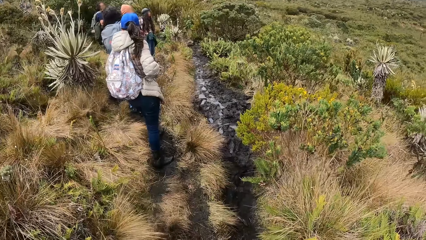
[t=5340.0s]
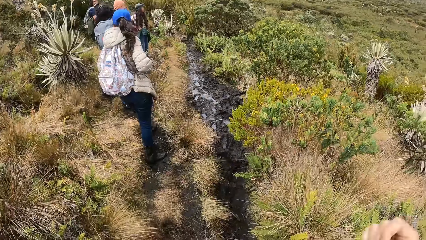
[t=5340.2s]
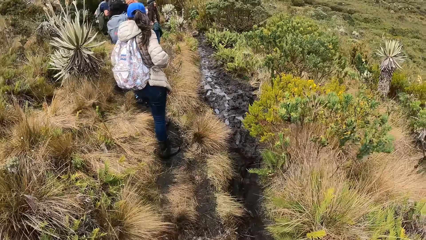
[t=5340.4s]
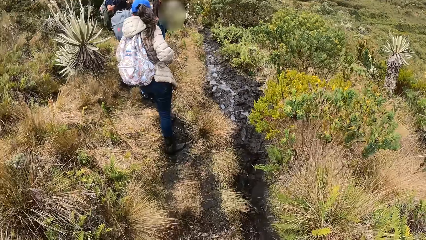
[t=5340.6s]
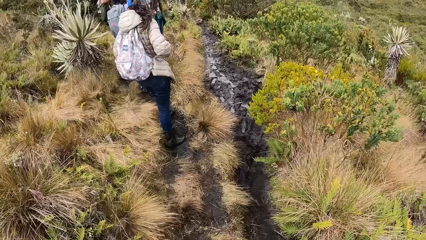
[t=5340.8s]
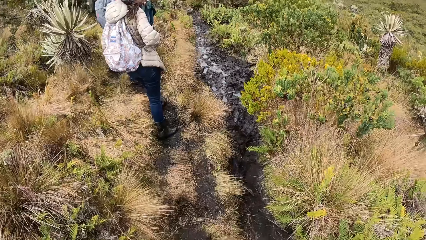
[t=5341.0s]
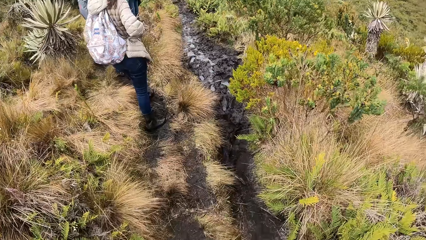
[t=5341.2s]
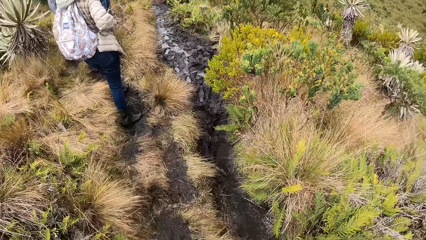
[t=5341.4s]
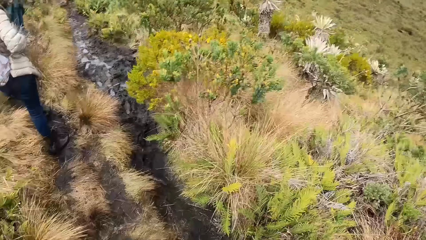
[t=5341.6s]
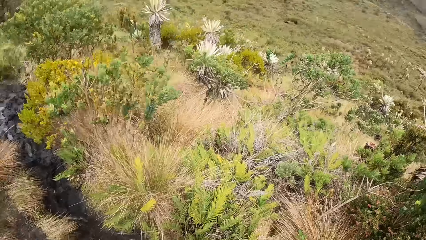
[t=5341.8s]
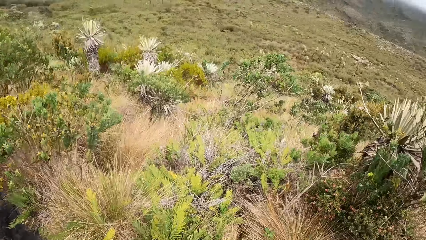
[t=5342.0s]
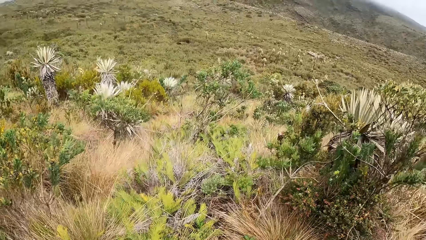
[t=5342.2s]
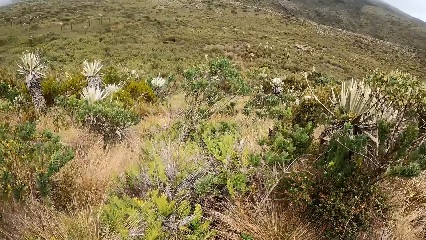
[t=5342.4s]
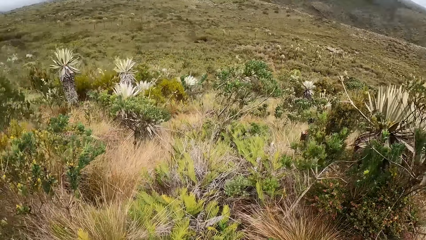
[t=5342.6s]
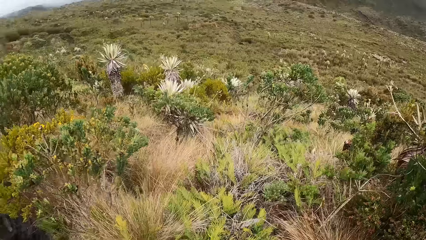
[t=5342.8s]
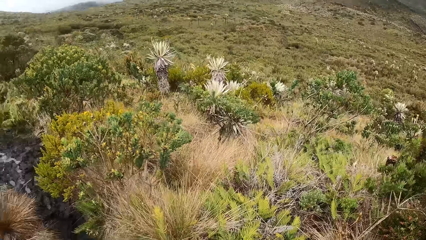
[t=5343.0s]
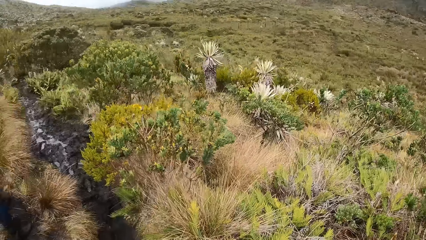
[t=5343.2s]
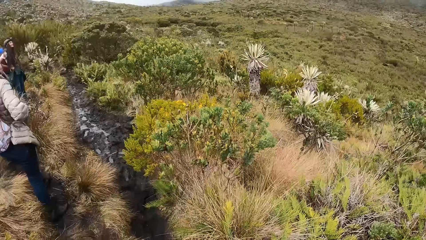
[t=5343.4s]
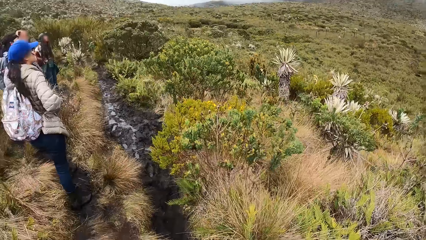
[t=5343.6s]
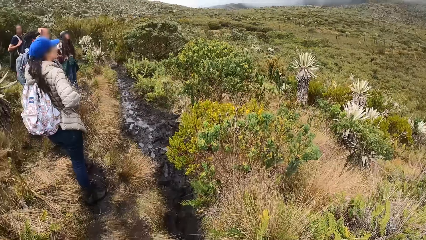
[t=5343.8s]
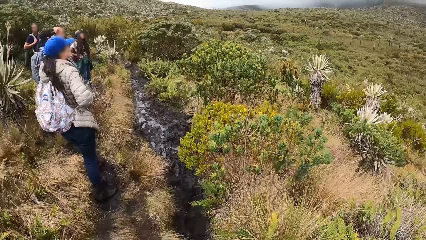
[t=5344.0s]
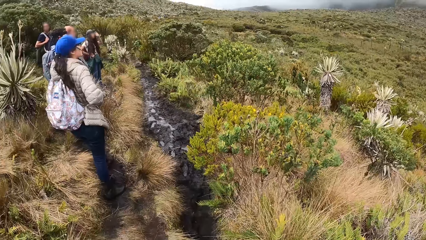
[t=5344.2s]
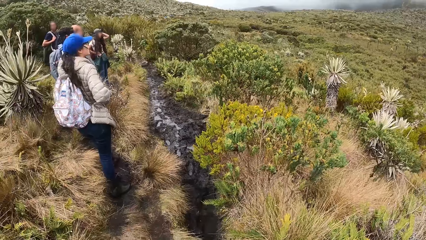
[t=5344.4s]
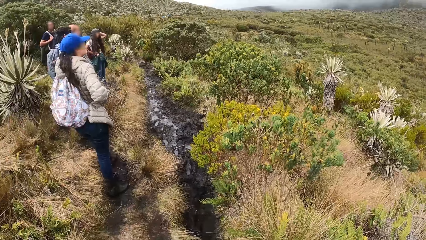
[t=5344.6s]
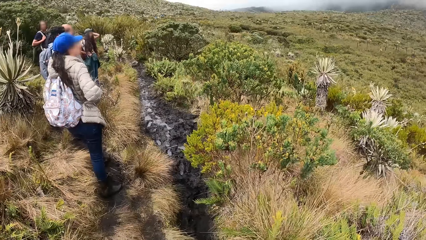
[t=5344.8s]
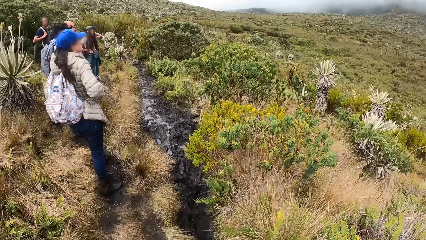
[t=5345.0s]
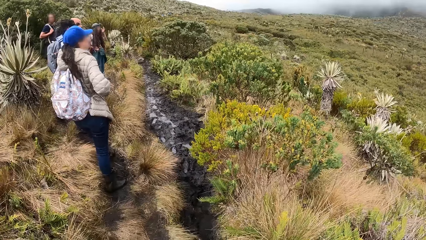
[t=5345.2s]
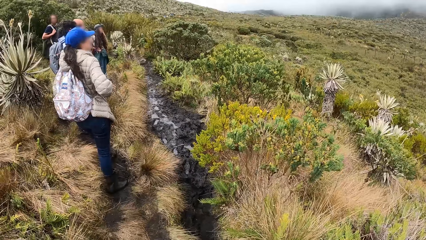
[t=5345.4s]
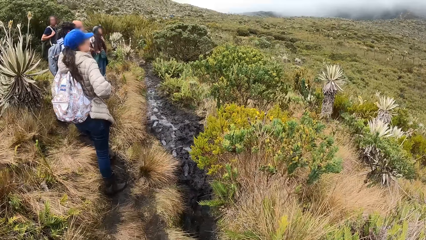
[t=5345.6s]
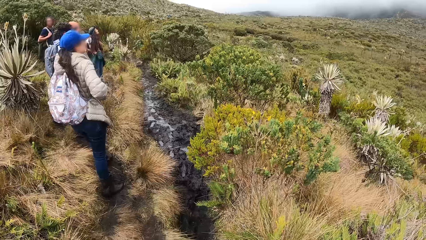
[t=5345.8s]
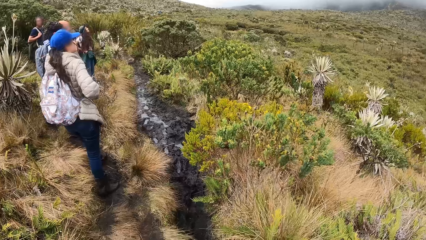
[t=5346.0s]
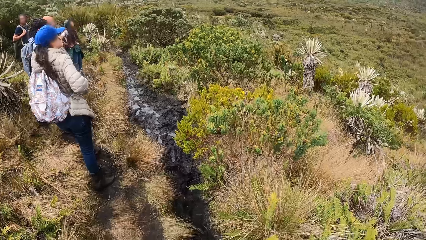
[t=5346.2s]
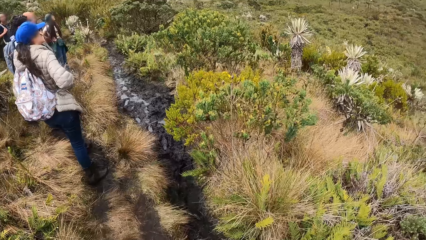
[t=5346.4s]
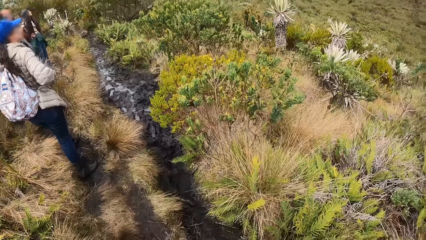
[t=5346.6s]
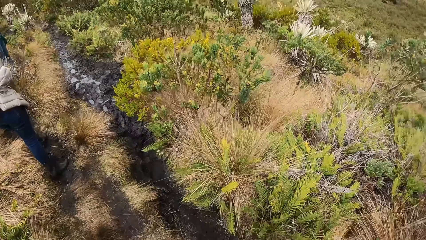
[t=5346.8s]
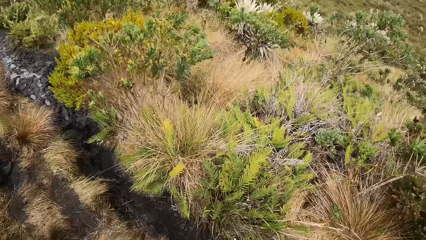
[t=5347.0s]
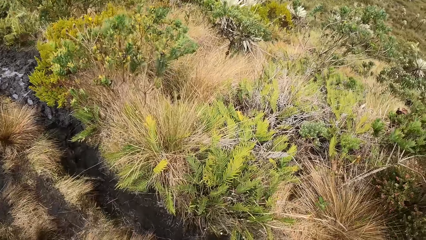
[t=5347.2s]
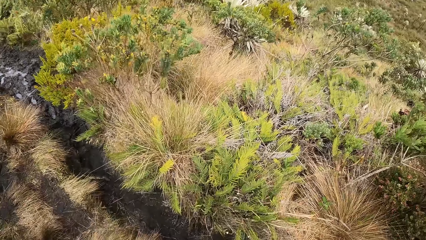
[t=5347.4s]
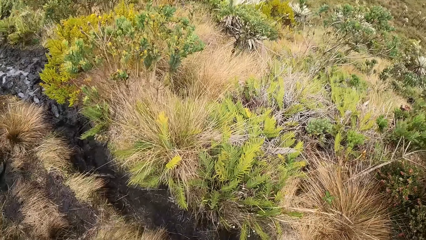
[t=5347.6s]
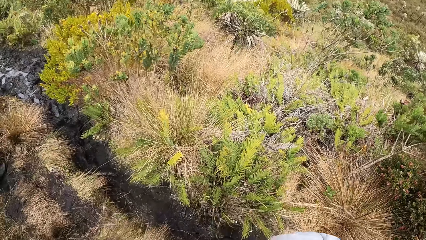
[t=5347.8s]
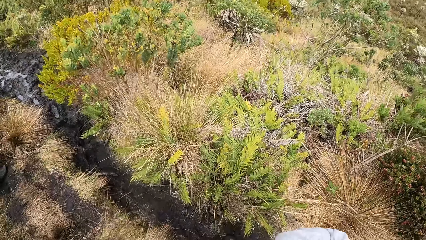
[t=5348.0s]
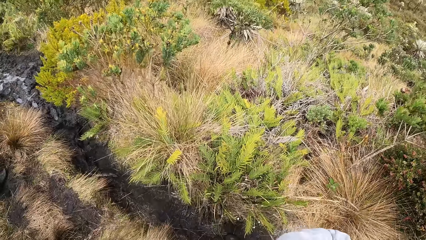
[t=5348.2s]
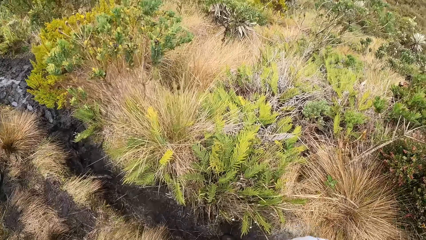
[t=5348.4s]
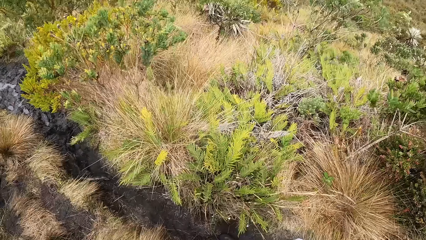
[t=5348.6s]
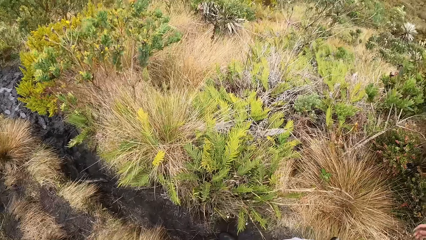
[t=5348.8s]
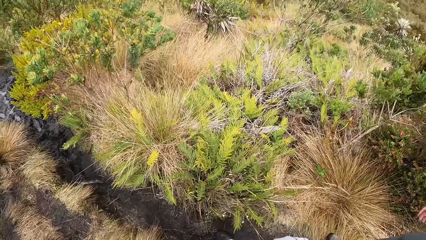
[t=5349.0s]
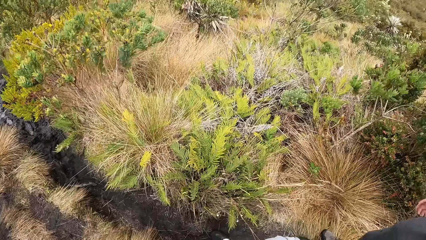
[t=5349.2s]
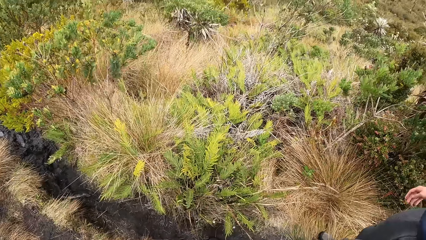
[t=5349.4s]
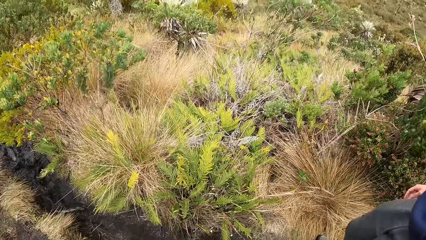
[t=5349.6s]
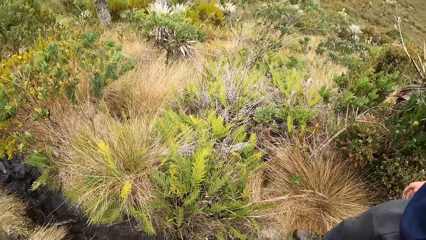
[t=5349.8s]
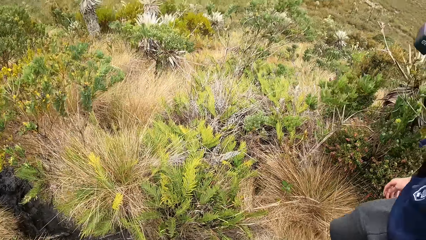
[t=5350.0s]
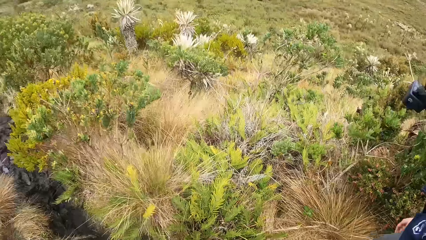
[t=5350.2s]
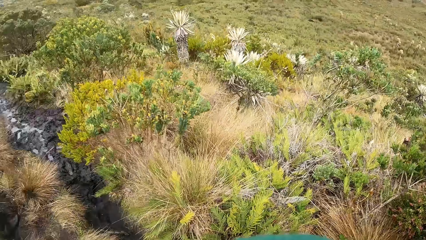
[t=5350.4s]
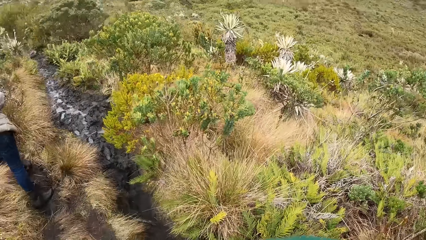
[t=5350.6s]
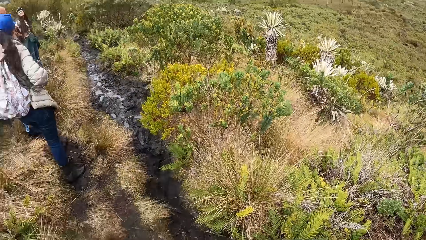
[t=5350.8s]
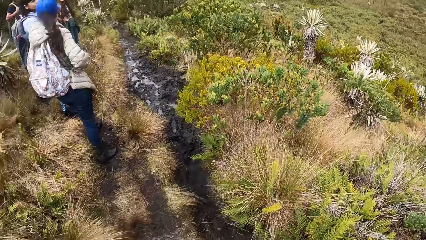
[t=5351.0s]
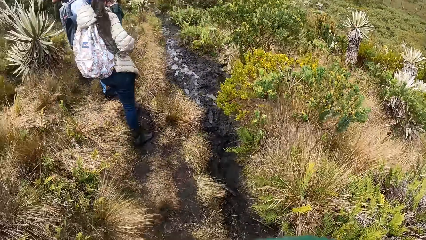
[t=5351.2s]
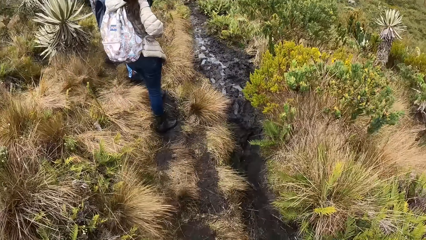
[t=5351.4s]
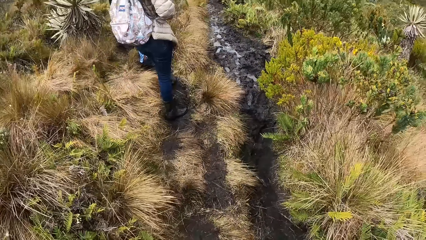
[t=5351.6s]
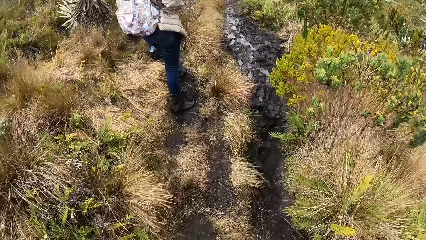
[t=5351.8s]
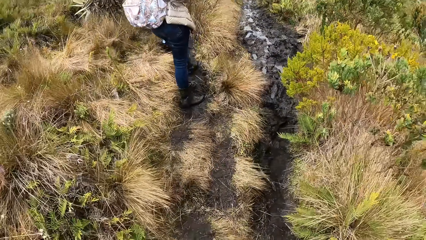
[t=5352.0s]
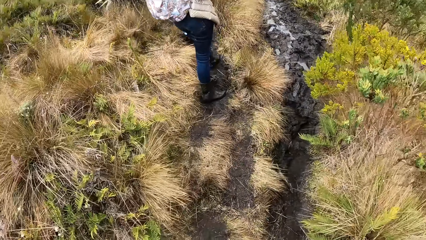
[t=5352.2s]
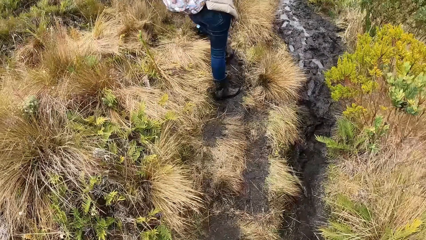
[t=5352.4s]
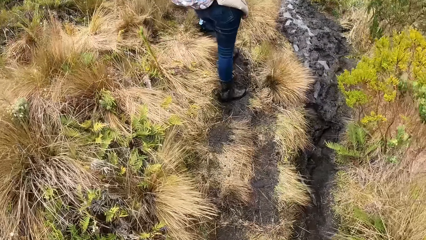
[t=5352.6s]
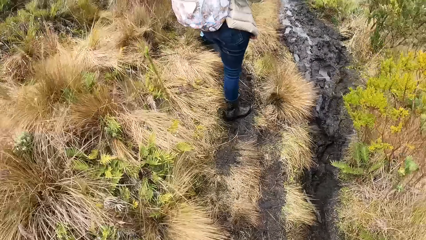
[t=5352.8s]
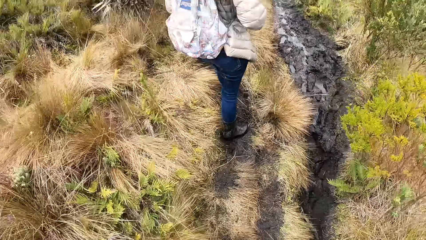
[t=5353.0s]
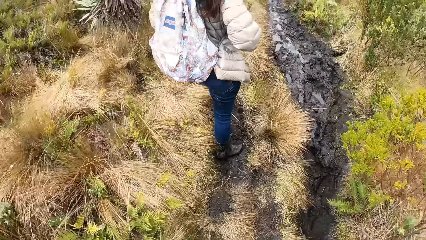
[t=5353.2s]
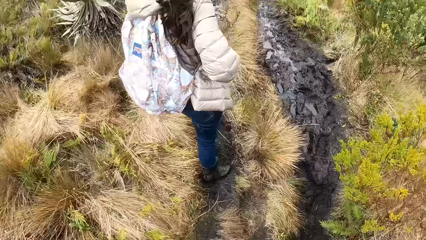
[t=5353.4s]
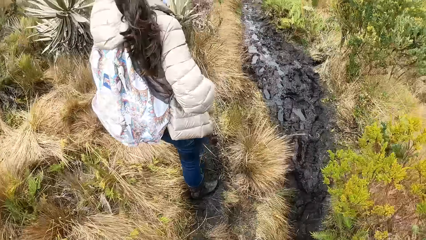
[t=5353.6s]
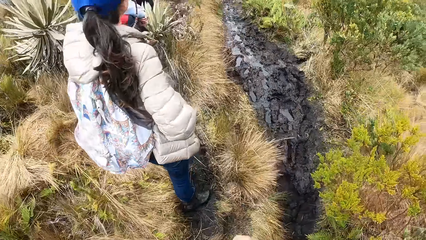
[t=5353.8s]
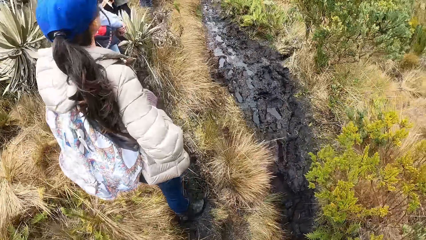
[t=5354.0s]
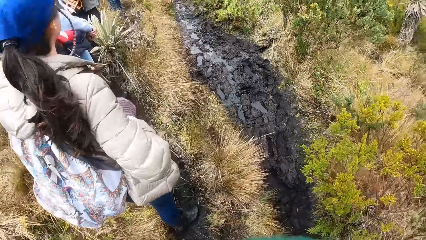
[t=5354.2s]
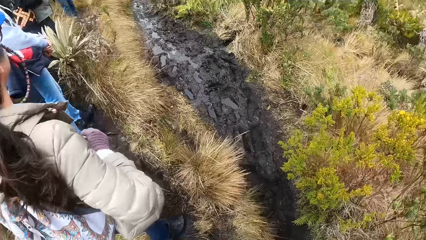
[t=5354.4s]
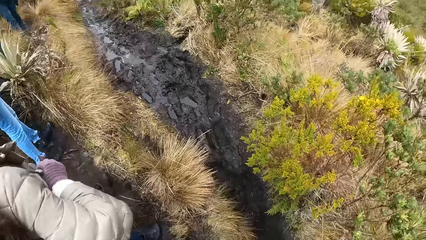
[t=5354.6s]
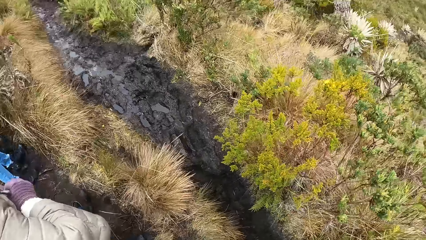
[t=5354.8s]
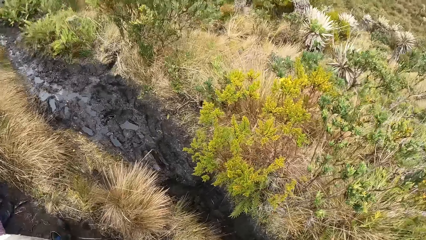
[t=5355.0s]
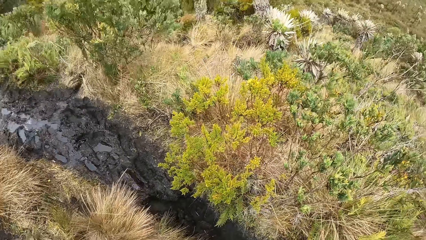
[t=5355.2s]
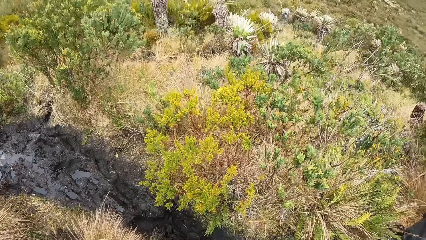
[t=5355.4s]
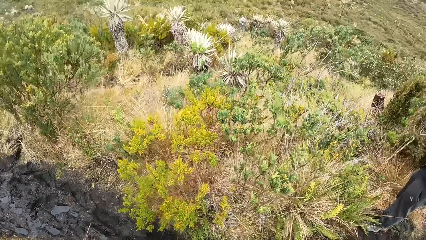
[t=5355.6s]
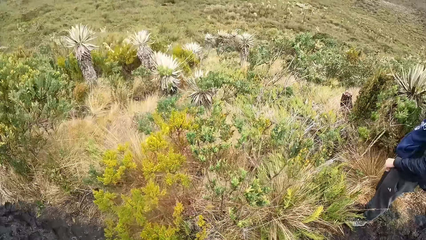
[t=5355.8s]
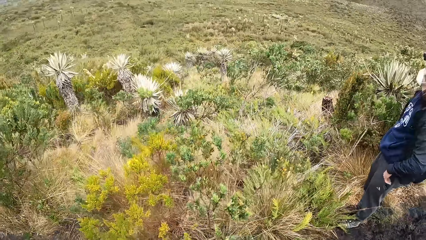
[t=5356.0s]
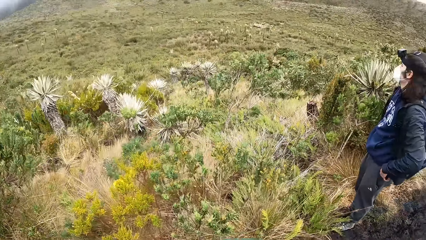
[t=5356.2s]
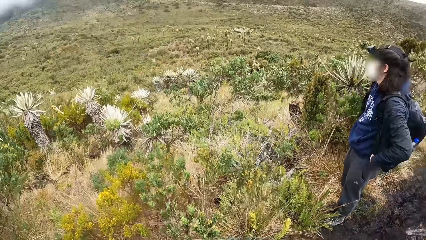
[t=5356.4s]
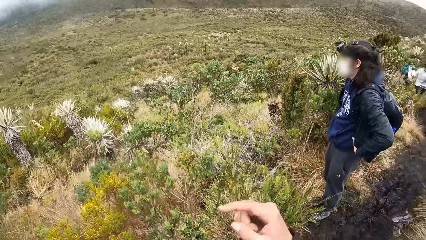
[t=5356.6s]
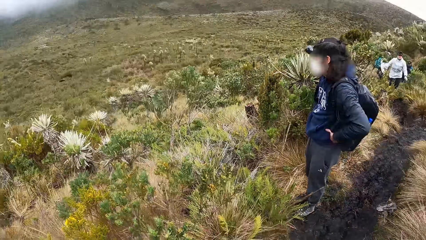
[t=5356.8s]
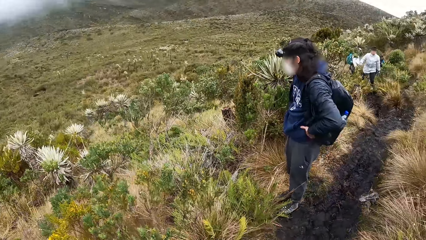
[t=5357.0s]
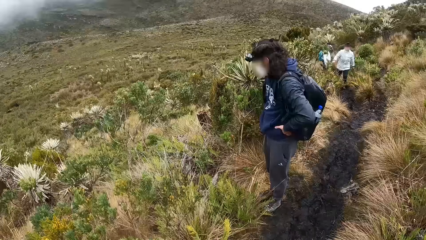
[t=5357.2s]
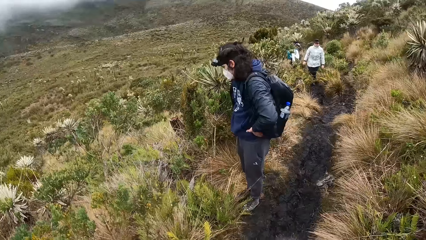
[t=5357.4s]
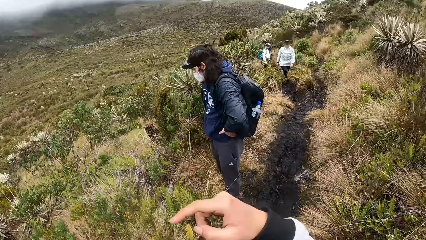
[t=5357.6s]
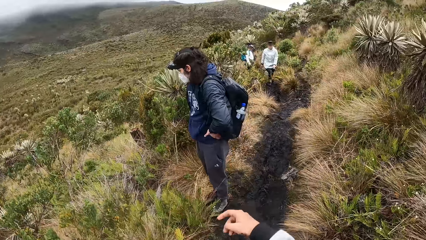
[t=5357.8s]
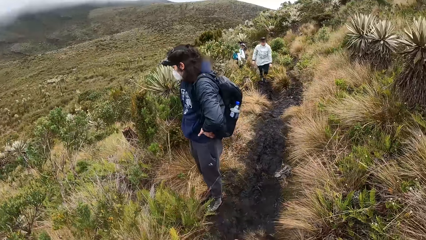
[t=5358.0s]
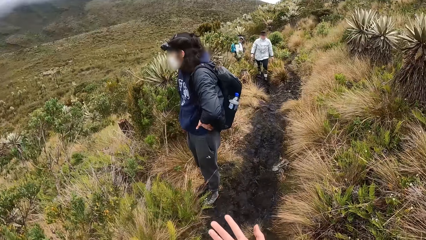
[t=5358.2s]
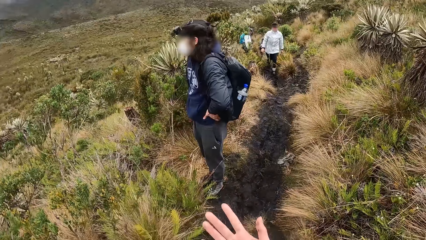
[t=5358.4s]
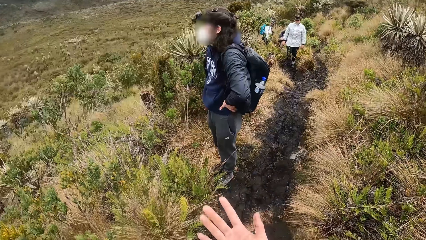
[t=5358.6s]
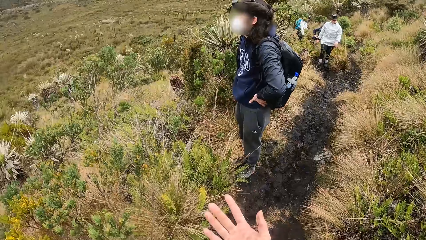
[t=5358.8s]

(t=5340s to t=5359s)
The camera wearer looks around. A woman touches her head with her left hand. She wipes her hair with her left hand. A man rubs his right foot on the grass. The camera wearer walks towards another woman. The man puts his left hand on his waist. The camera wearer looks around. Another woman walks on the grassland.
